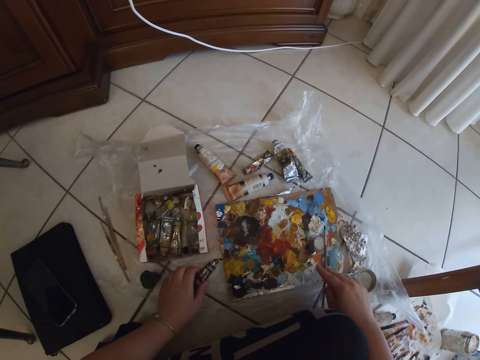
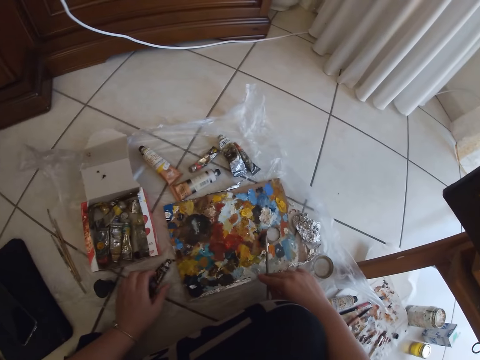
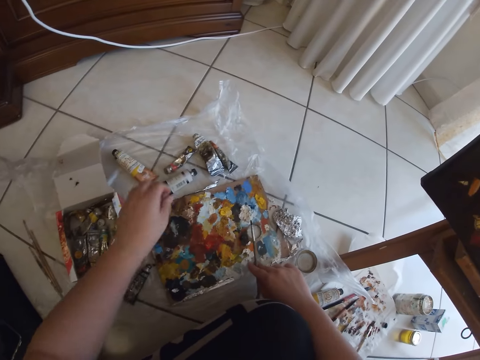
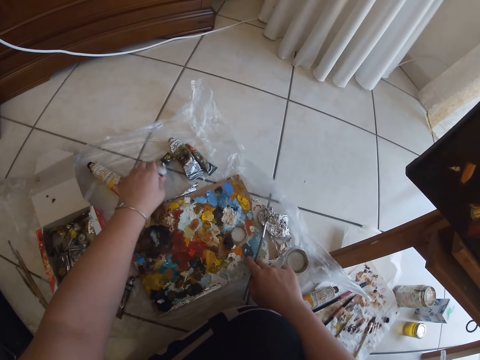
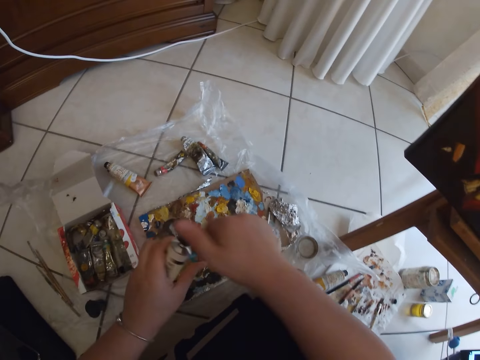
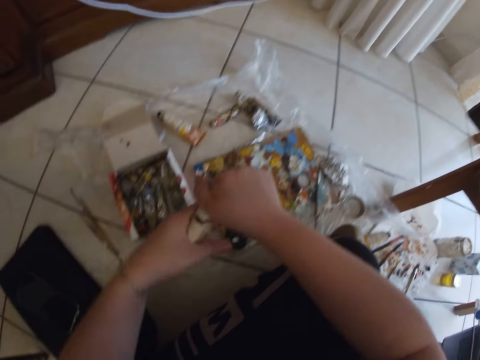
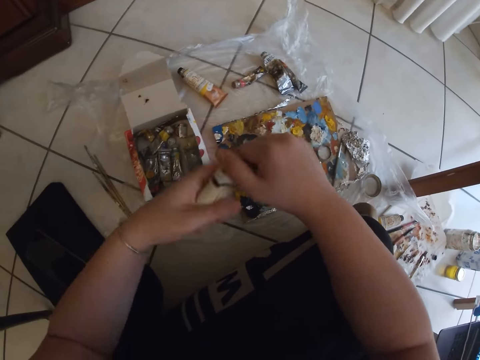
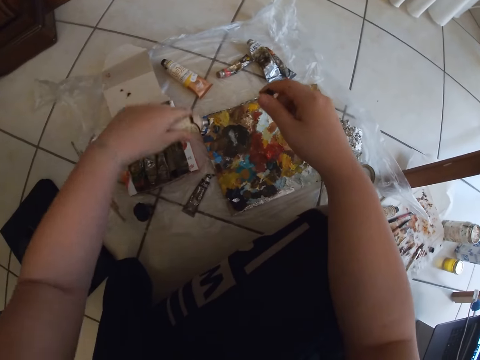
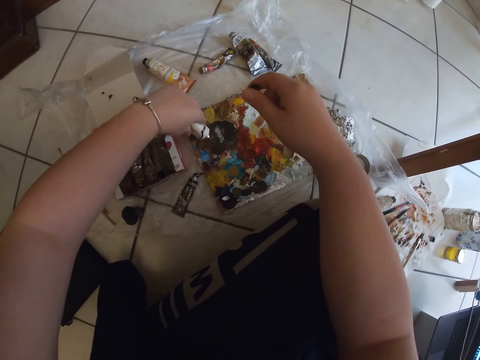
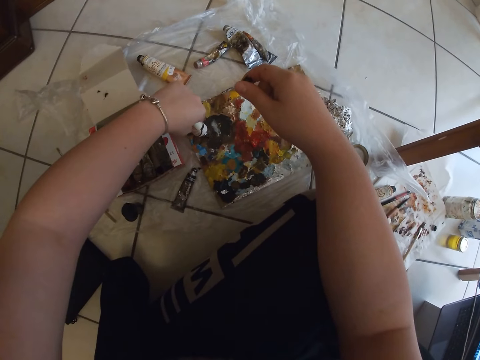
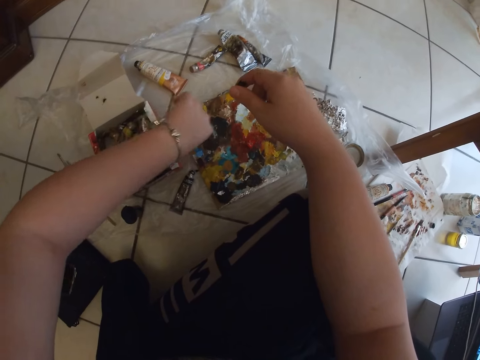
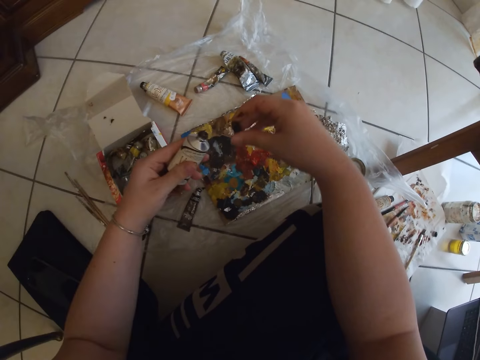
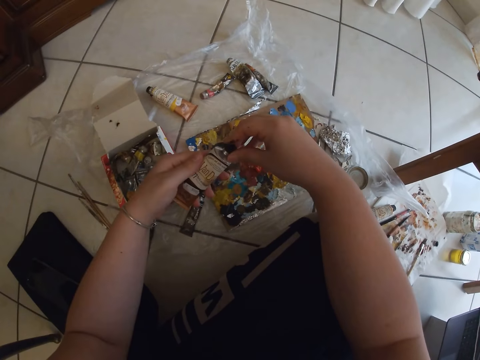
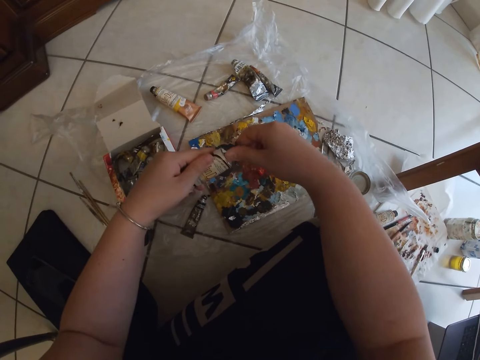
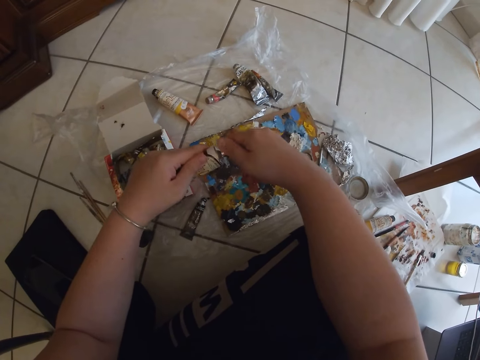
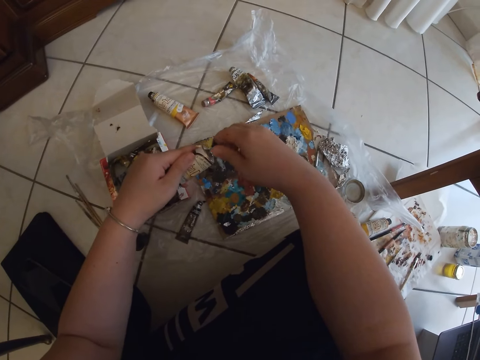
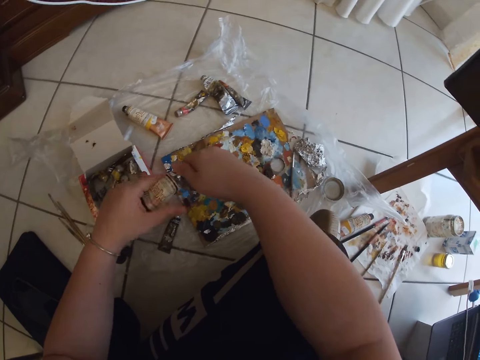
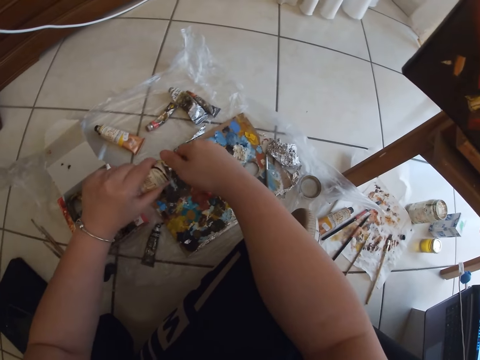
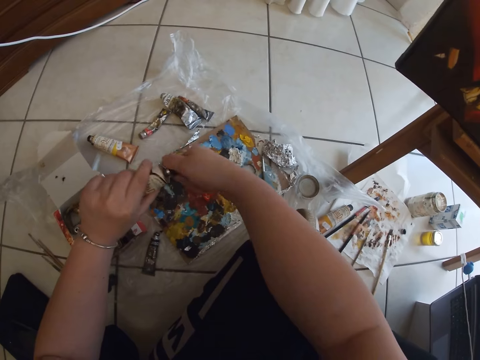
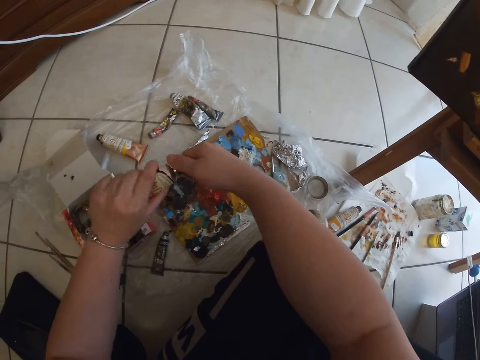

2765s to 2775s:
The camera wearer picks up a paint tube from the ground with his left hand. He drops the paintbrush in his right hand on the paint board. He opens the paint tube lid with his right hand. He pours paint on the paint board from the paint tube in his left hand. He closes the paint tube lid with his right hand.

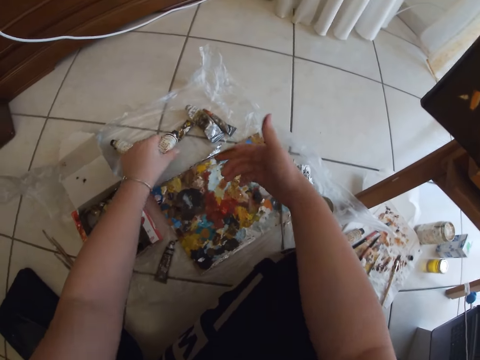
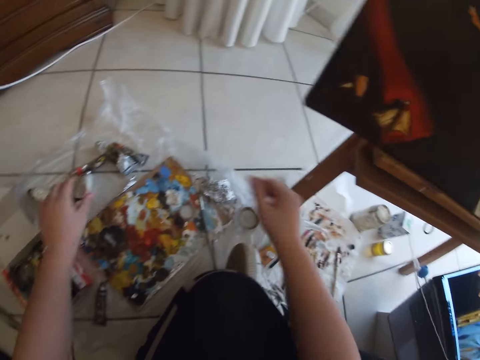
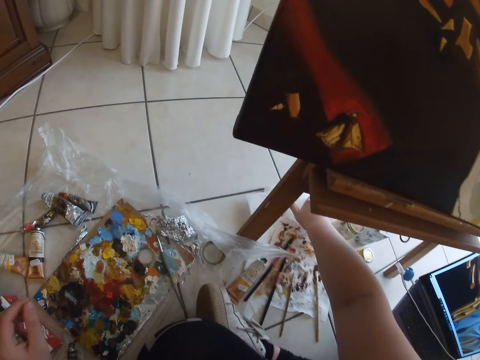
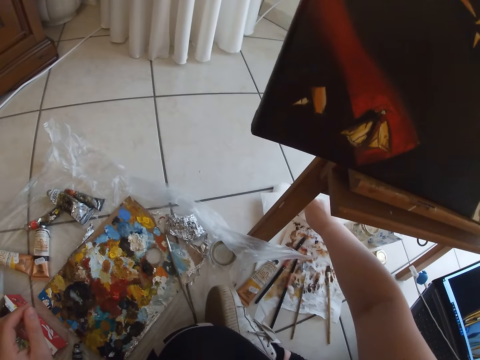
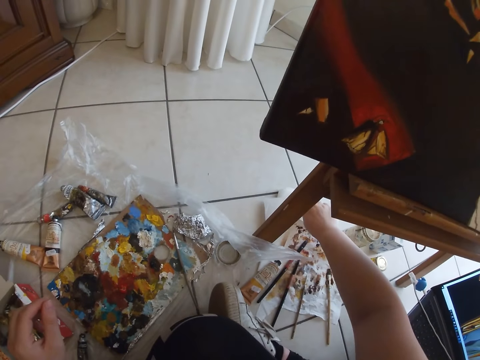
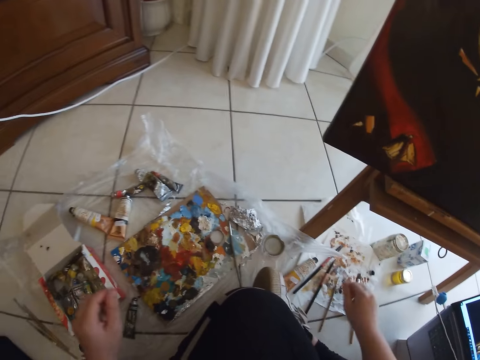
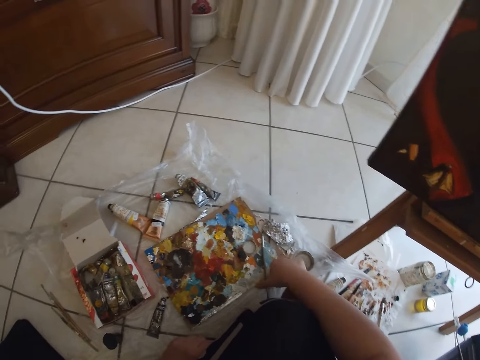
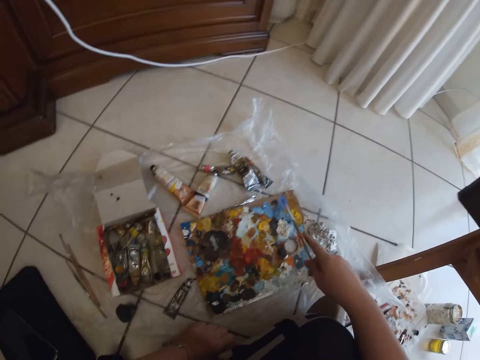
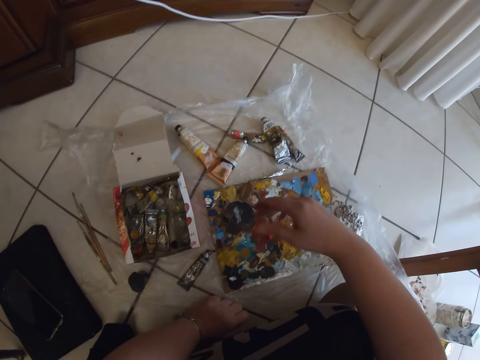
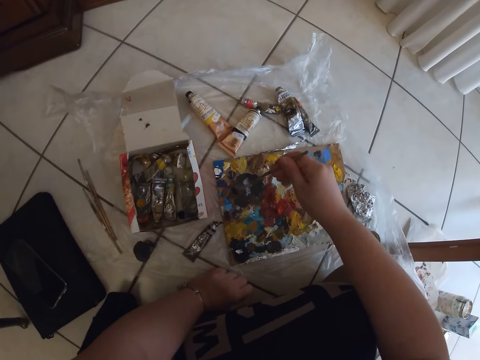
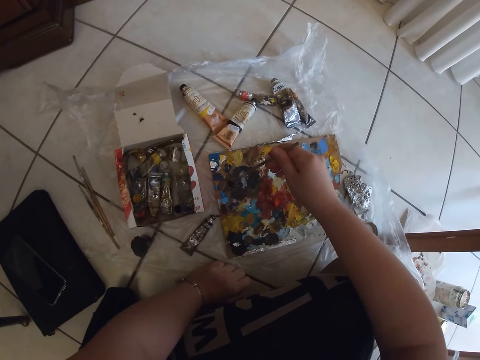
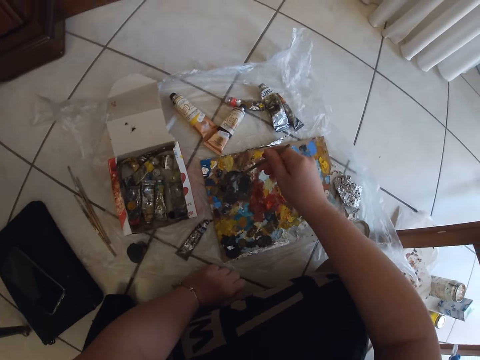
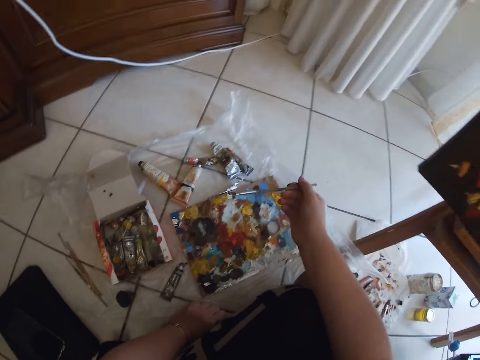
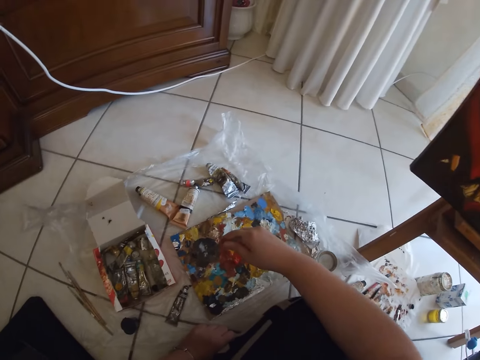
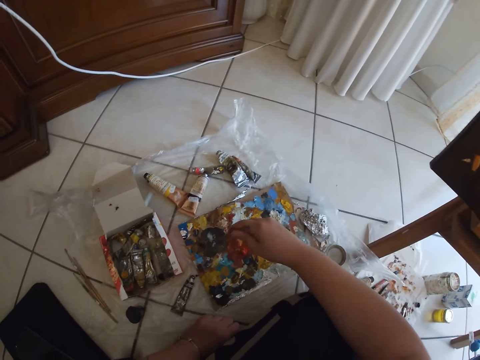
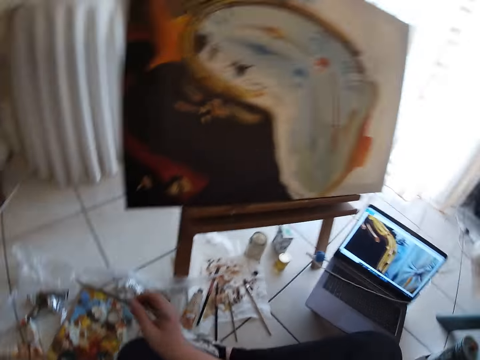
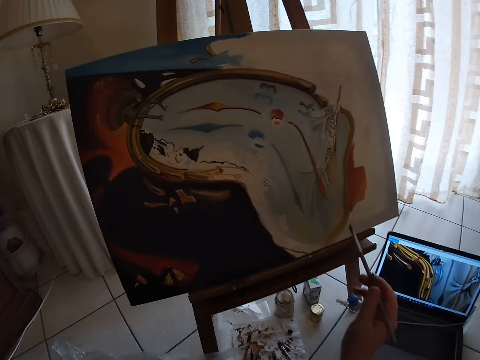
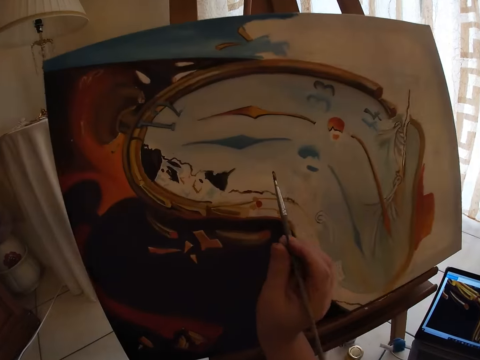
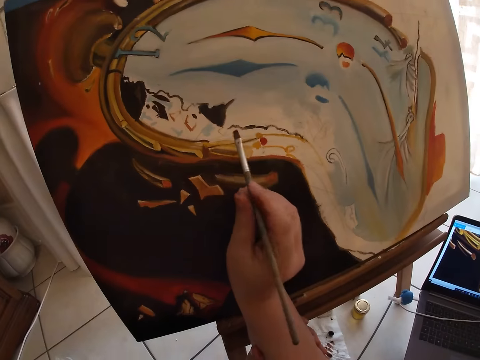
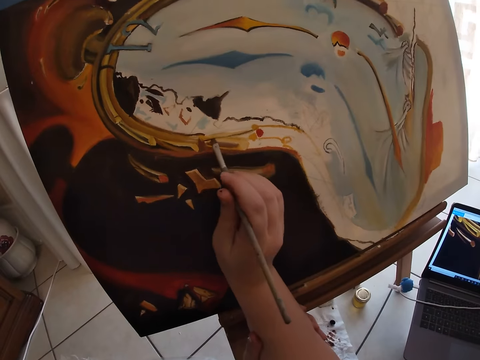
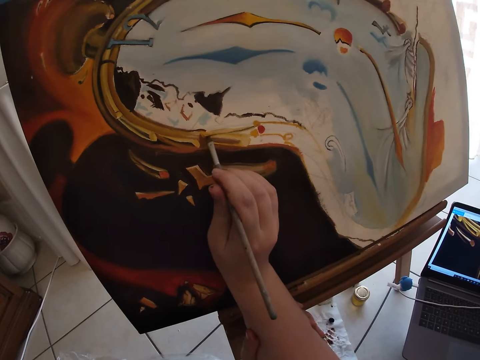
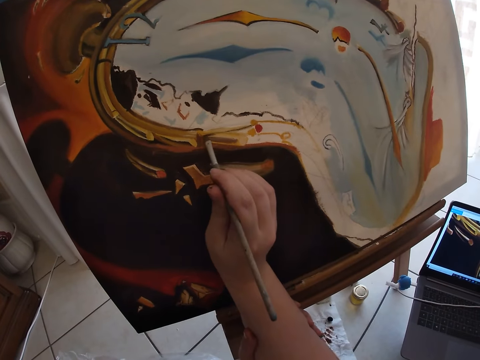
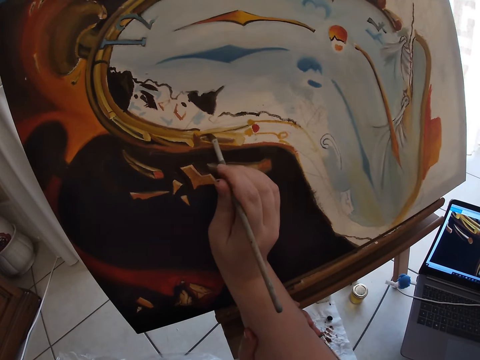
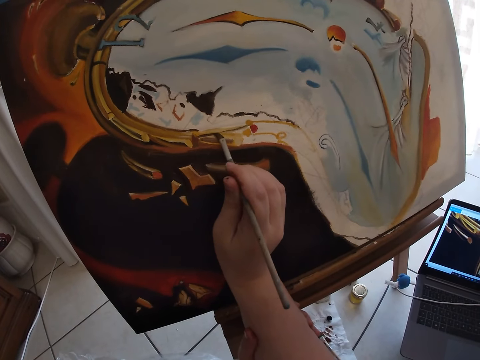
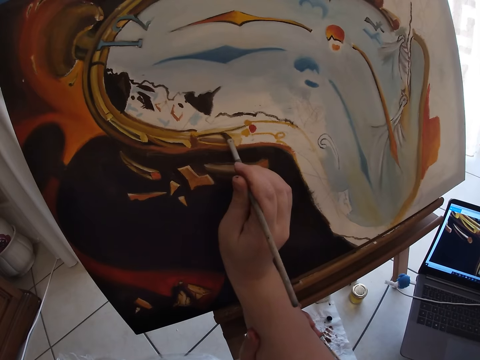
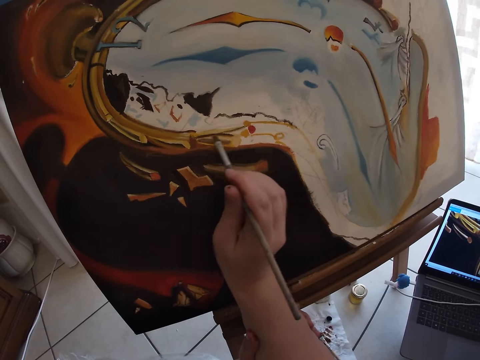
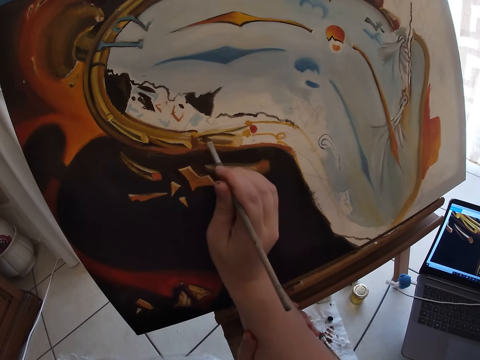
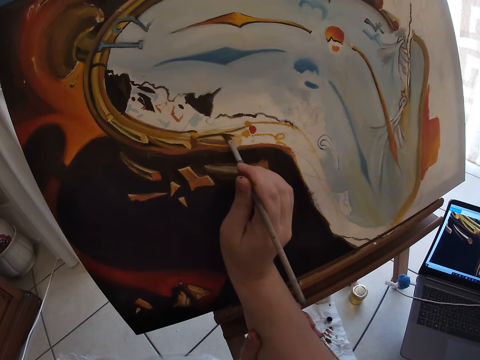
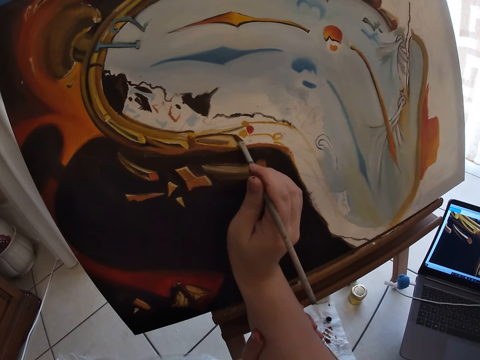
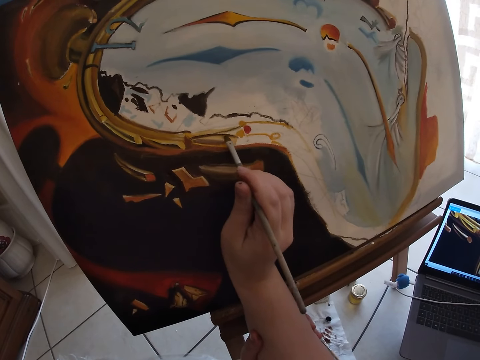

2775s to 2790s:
The camera wearer places the paint tube in his left hand on the ground. He wipes his hands with the paper laying on the ground. He picks up the paintbrush from the paint board with his right hand. He takes paint from the paint board on the ground with the paintbrush in his right hand. He paints the canvas with the paintbrush in his right hand.

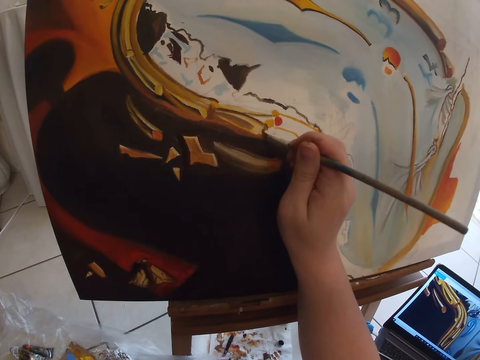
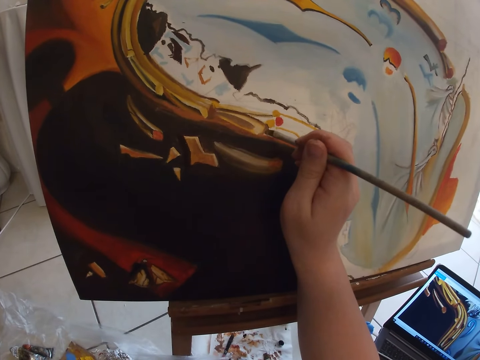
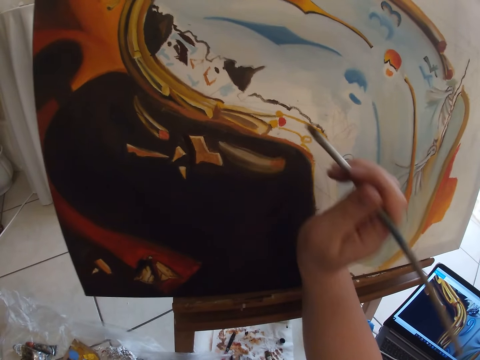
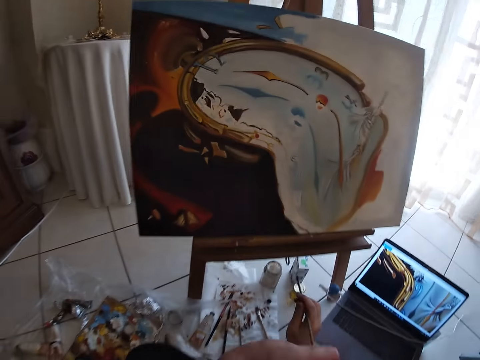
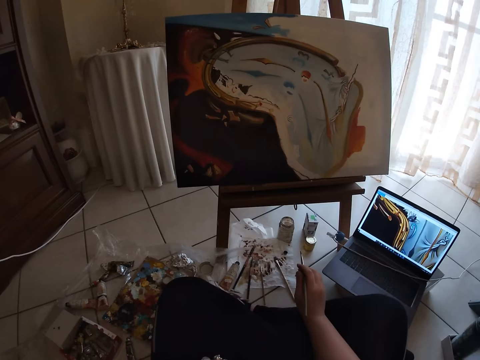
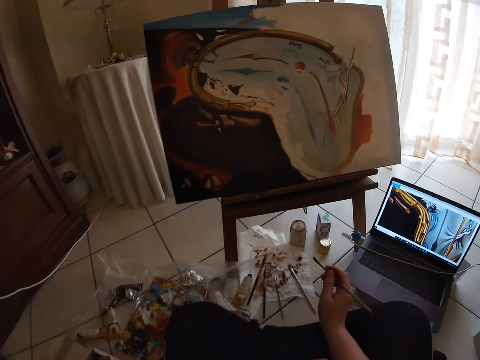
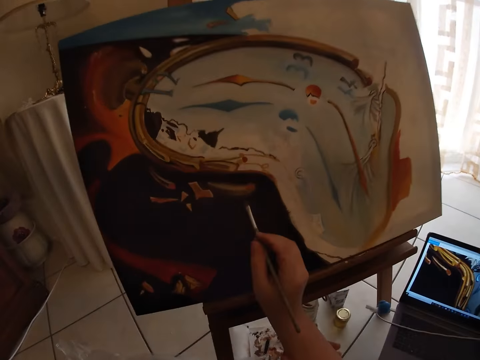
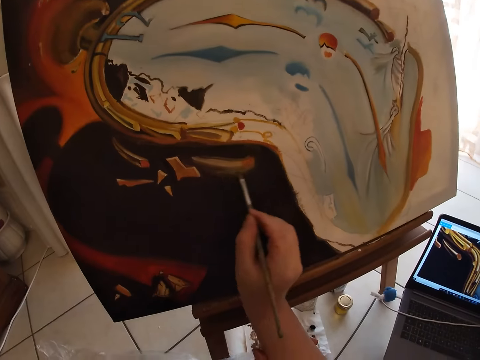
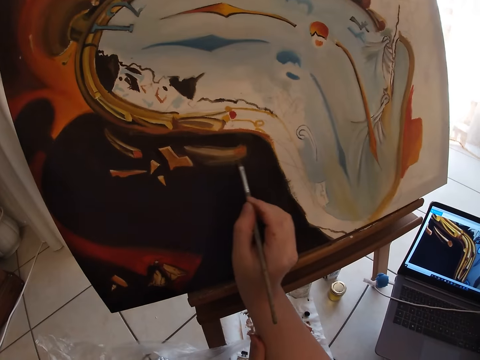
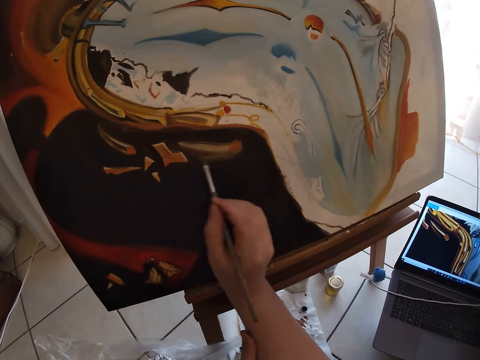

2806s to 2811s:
The camera wearer looks at the painting. They paint the drawing.
